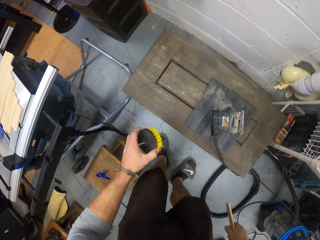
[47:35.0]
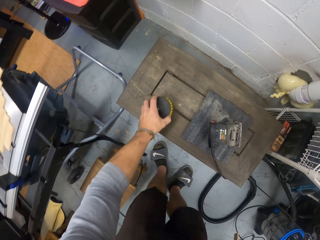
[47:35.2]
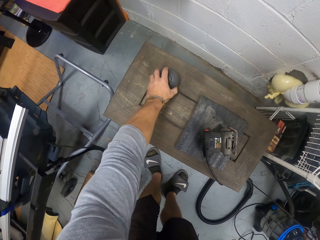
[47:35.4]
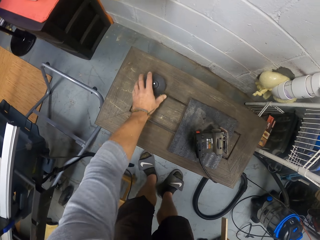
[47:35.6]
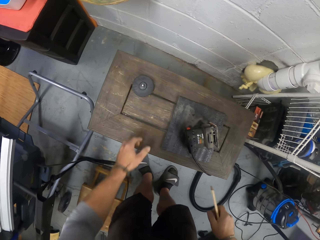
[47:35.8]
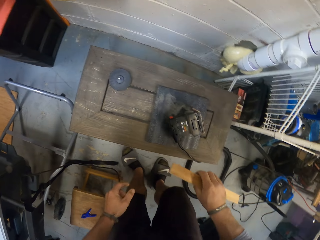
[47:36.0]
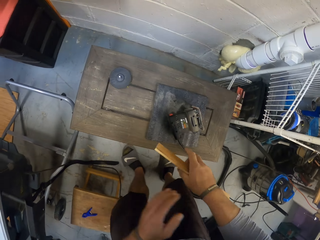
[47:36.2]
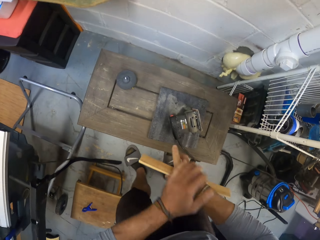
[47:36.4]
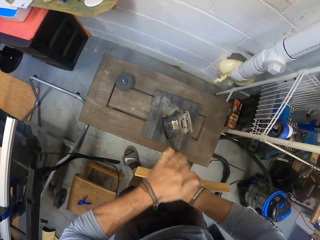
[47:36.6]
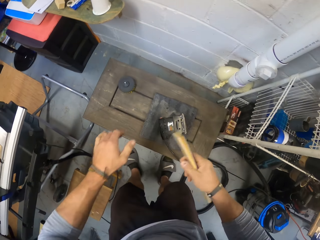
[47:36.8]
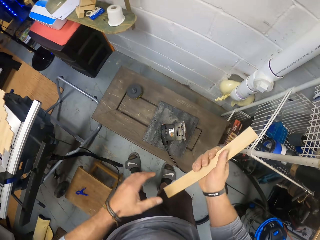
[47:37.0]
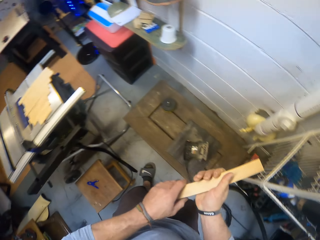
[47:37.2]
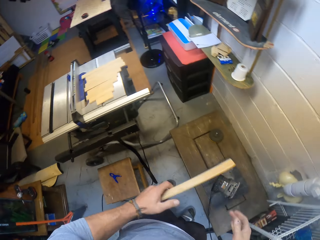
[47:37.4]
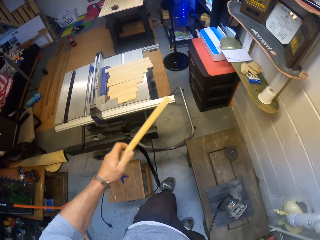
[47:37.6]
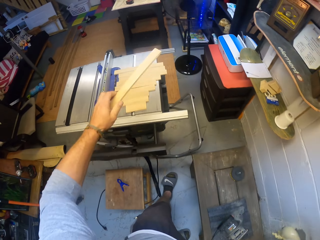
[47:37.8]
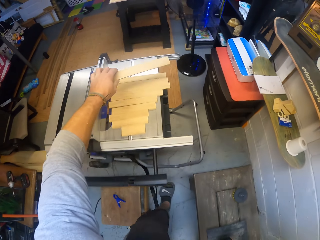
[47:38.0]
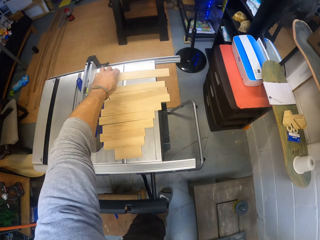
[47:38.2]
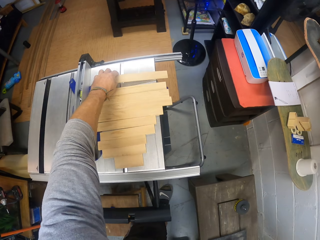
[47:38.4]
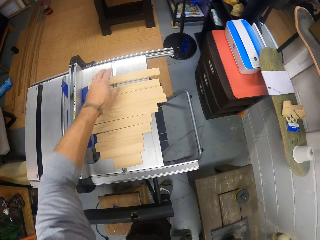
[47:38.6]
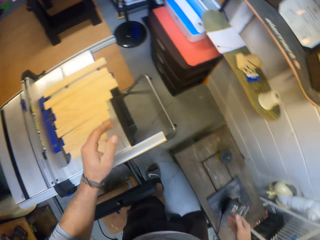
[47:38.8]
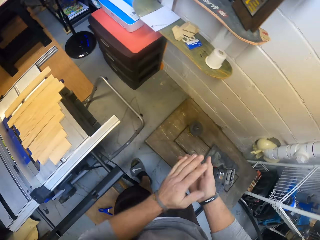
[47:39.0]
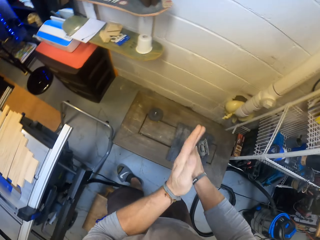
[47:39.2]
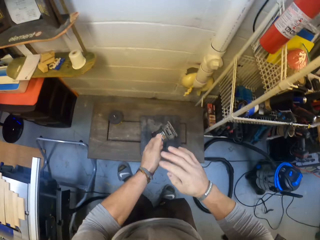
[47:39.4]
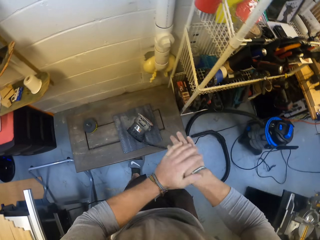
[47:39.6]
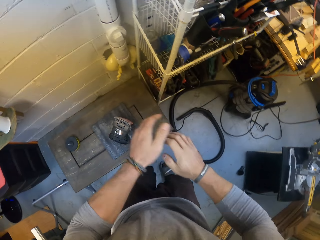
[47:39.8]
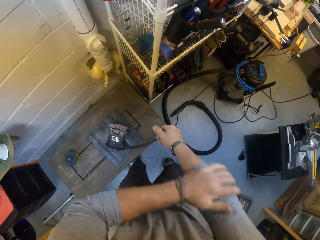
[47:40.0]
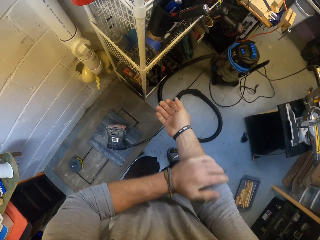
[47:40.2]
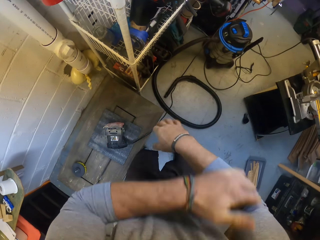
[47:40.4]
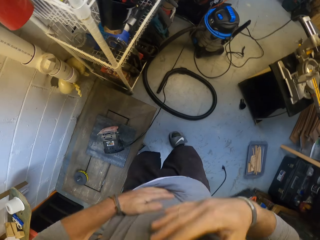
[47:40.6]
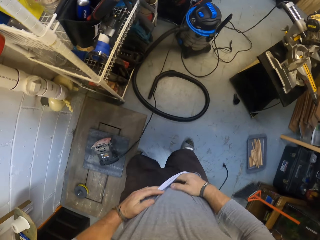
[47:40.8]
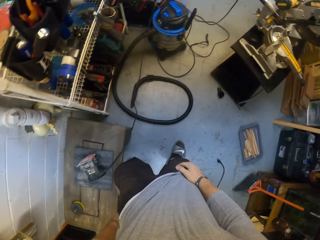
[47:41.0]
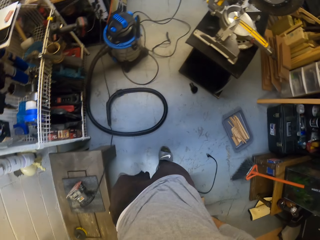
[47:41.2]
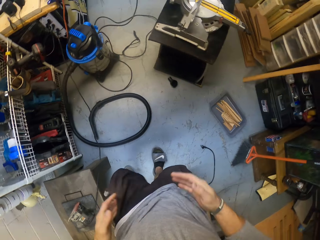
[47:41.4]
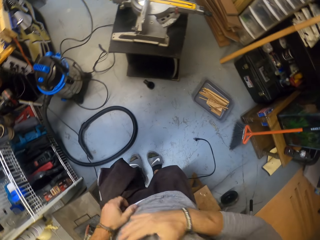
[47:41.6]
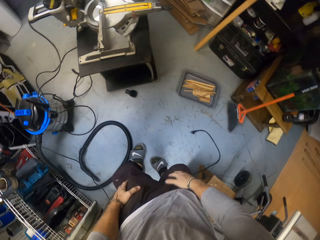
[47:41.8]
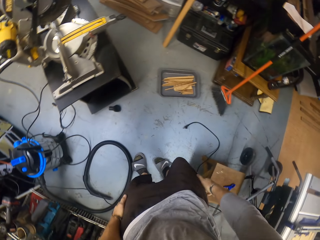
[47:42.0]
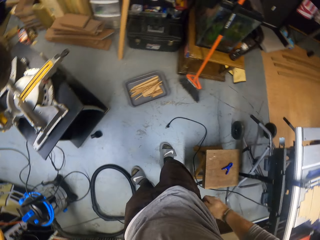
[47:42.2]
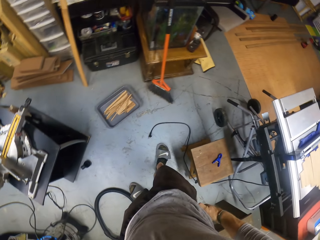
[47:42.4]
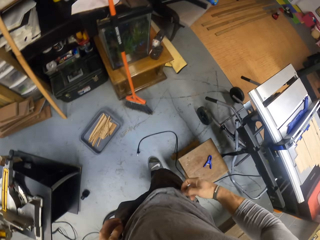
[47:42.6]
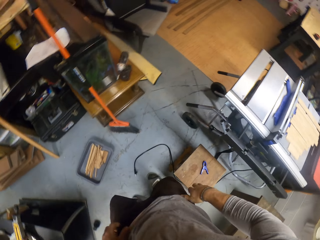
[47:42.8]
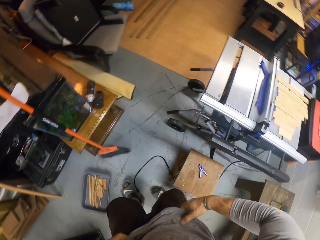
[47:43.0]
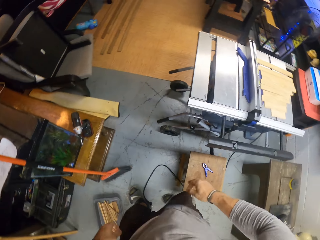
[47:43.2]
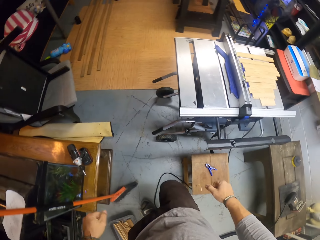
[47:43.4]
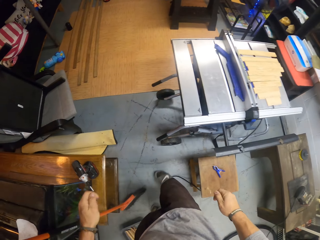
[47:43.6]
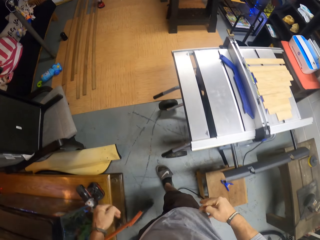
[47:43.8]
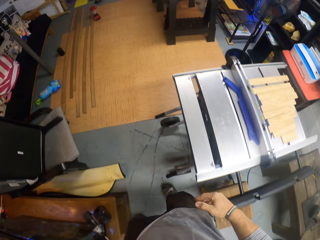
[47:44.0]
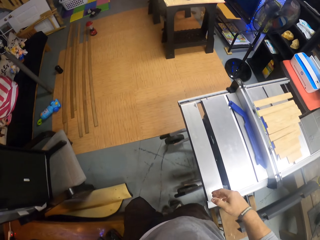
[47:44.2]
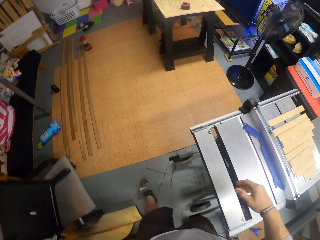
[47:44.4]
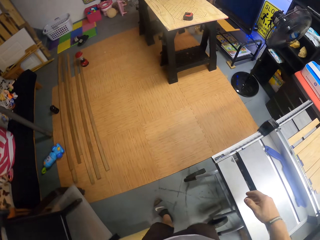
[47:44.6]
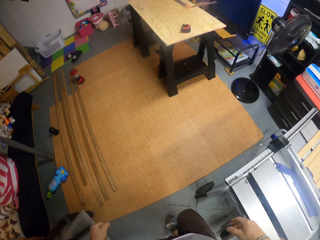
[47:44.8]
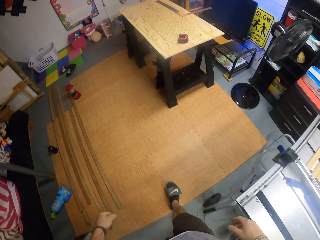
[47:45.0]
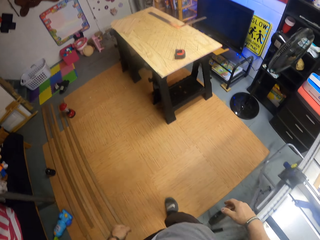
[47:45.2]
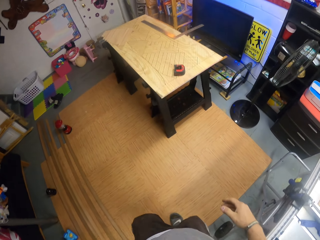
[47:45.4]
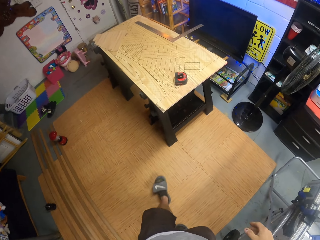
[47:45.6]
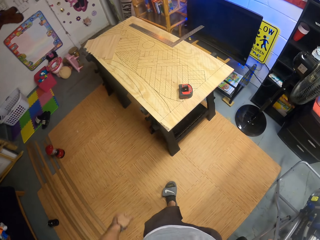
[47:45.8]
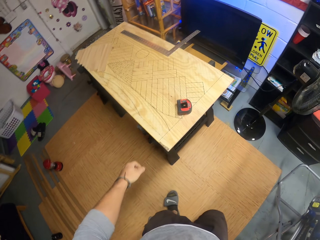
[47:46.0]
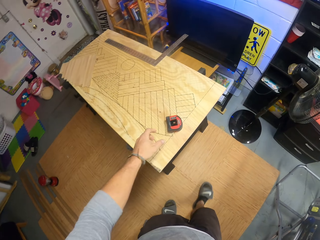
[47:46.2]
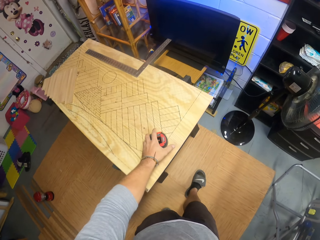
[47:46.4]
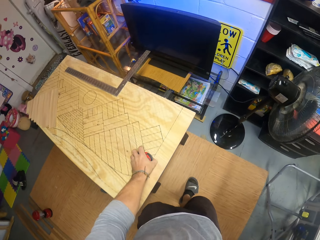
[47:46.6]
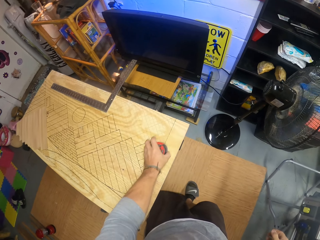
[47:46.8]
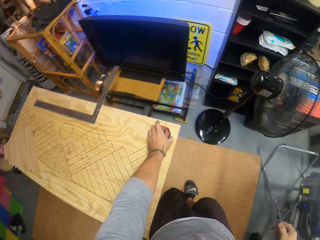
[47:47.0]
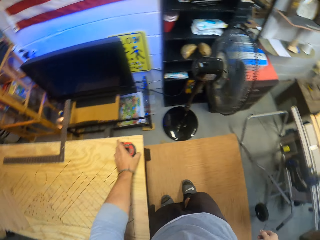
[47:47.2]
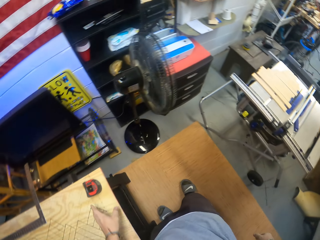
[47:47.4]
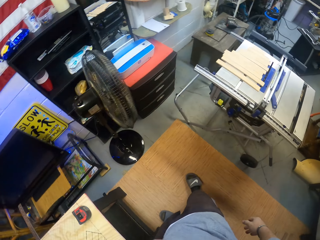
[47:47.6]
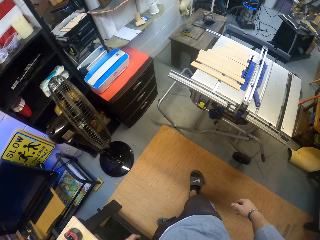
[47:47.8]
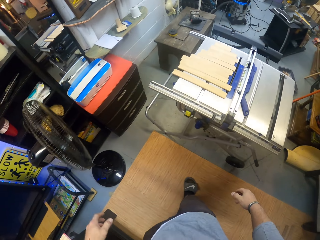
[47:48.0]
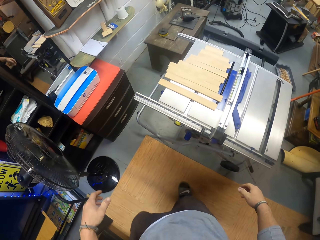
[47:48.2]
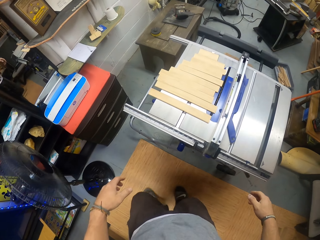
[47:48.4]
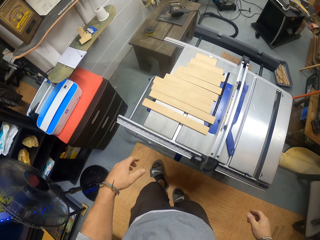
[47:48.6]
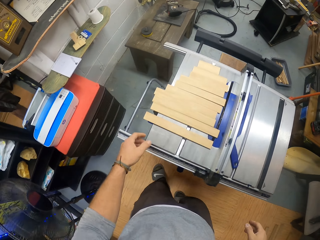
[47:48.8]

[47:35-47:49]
The camera wearer places the brush on the table with his left hand. He rubs his hands. He places the piece of wood in his left hand on the table saw. He wipes wood particles off his hands. He wipes wood particles off his shirt and shorts with his hands. He walks towards a board on a stand in the workshop. He picks a measuring tape from the board with his left hand and moves the measuring tape.

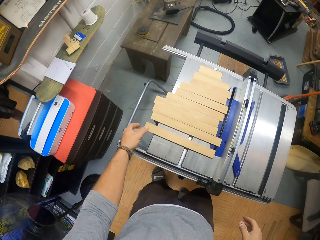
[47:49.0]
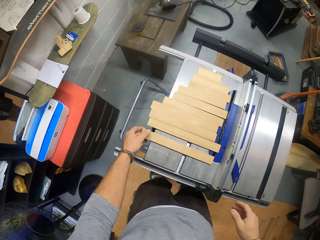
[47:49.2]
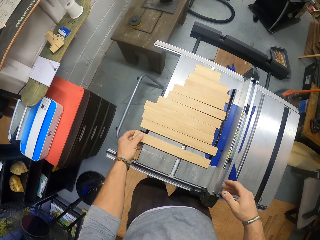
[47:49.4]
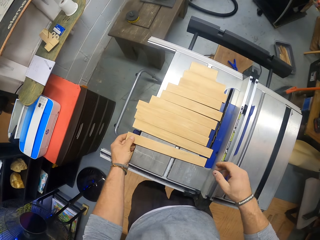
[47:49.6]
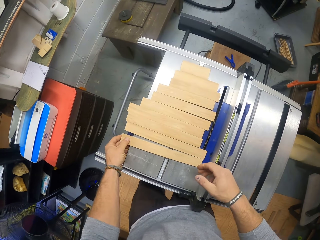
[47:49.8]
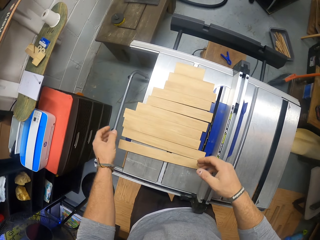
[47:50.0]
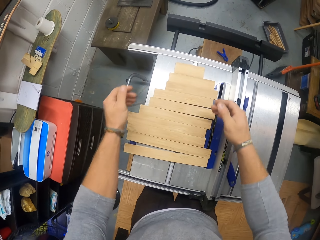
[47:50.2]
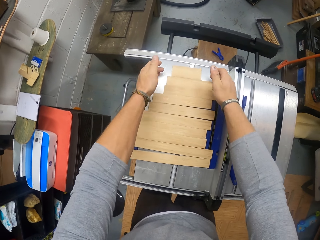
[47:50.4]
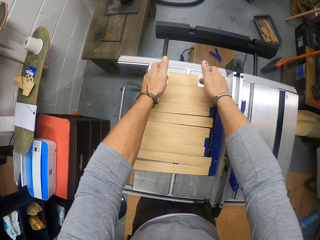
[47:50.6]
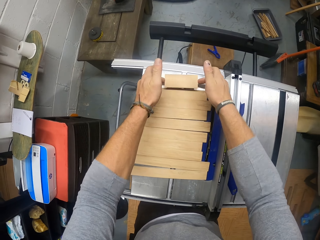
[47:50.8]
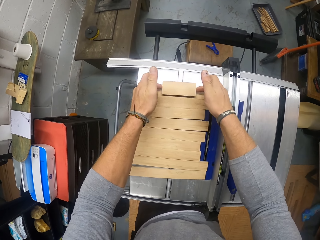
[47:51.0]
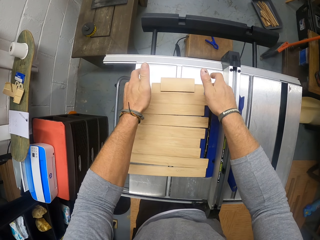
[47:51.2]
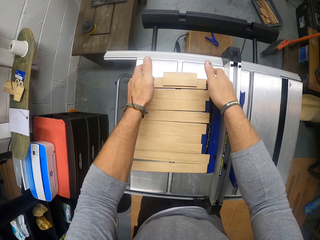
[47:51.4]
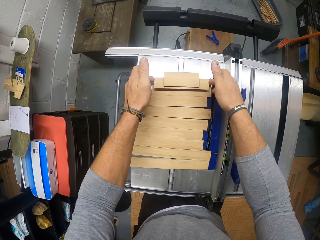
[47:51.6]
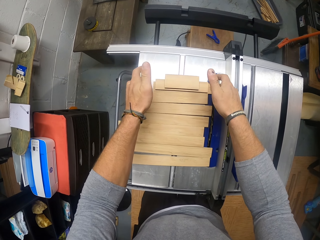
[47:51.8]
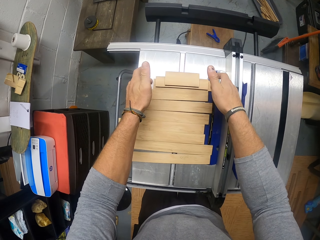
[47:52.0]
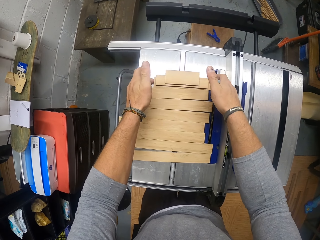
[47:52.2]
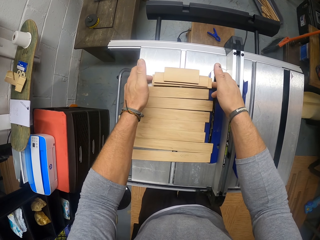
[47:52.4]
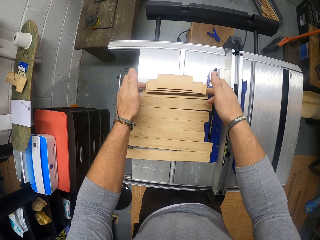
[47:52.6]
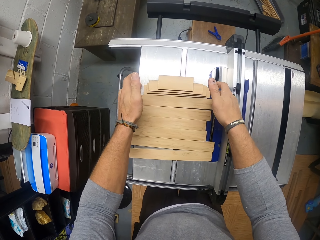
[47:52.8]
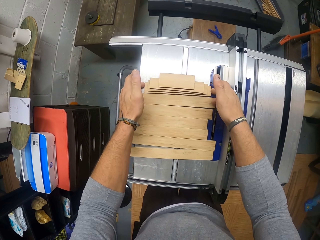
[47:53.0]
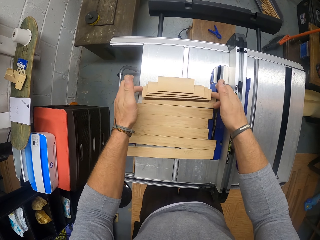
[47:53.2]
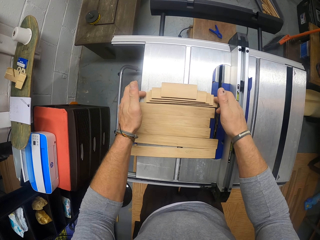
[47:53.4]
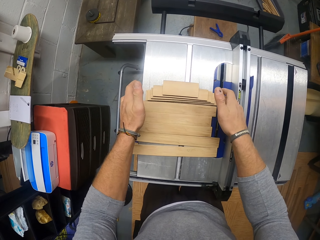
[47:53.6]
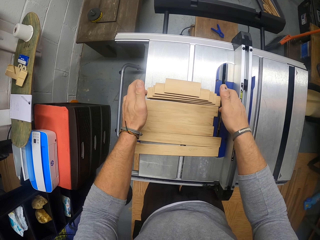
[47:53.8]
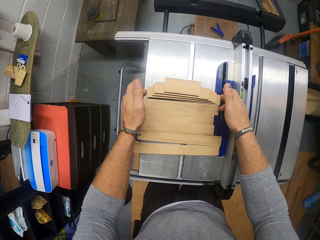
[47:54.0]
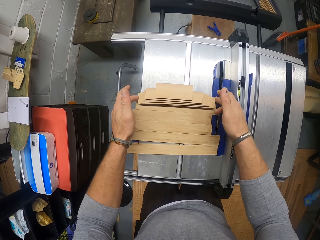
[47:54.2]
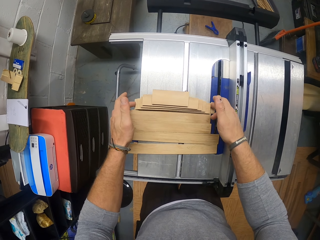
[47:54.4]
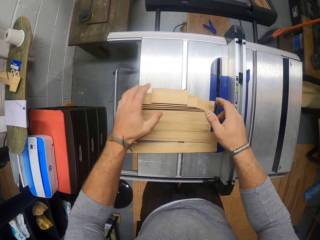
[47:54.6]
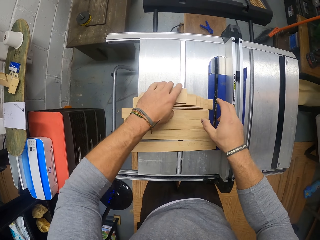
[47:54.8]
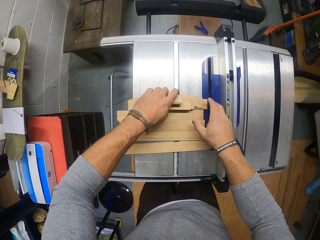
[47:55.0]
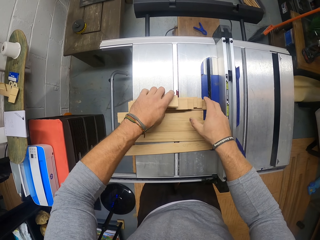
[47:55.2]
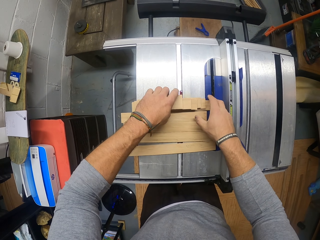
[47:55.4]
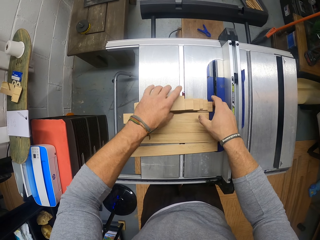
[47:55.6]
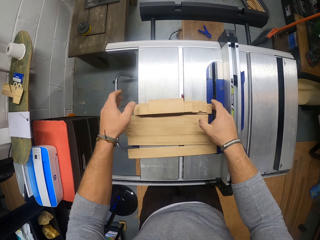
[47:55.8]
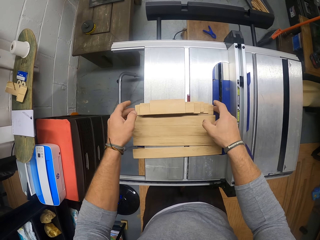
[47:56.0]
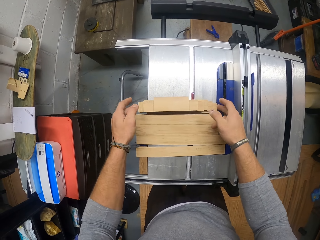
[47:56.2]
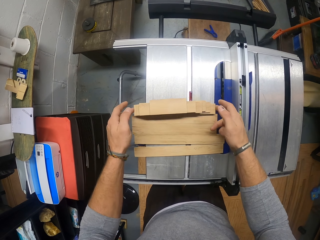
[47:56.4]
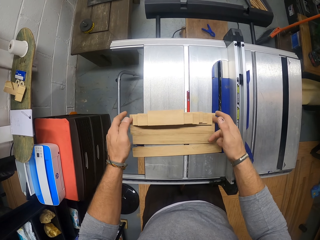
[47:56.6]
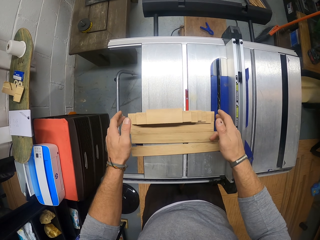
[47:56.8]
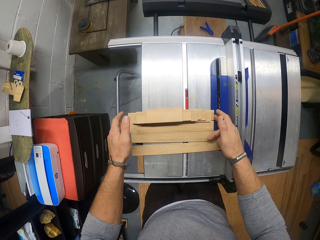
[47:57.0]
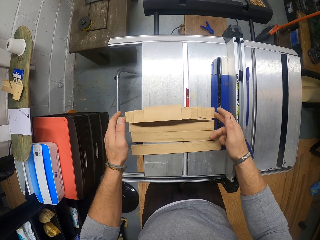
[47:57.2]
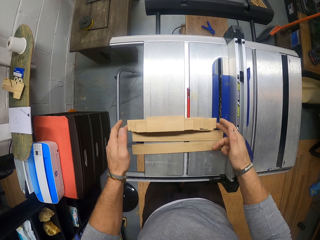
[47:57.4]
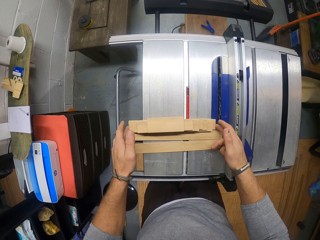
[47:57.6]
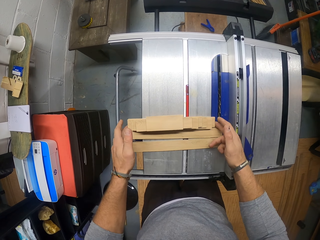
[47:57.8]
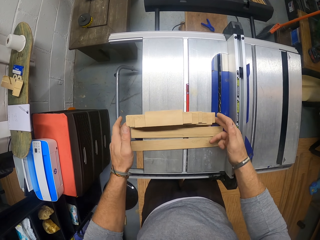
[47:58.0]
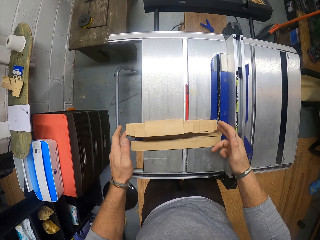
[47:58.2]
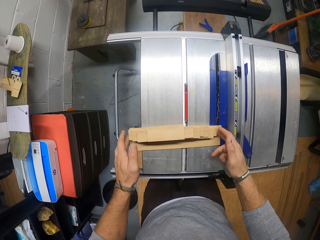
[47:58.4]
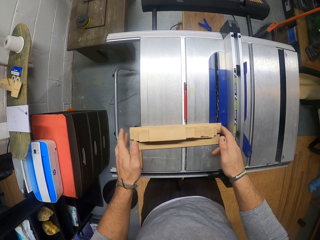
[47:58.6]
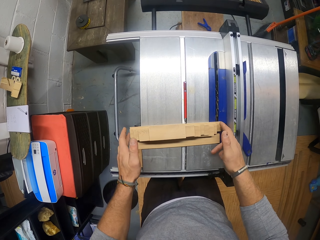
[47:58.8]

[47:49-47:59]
The camera wearer gathers the pieces of wood on the table saw together with his hands. He arranges the pieces of wood.
